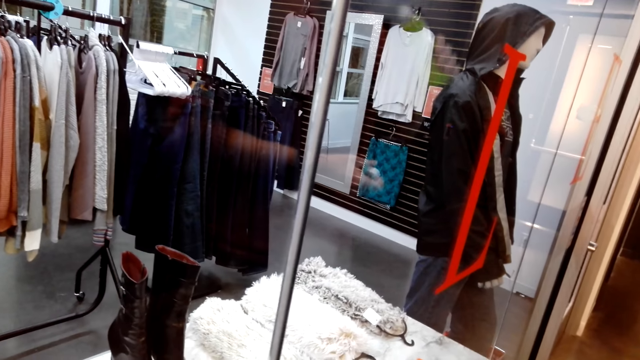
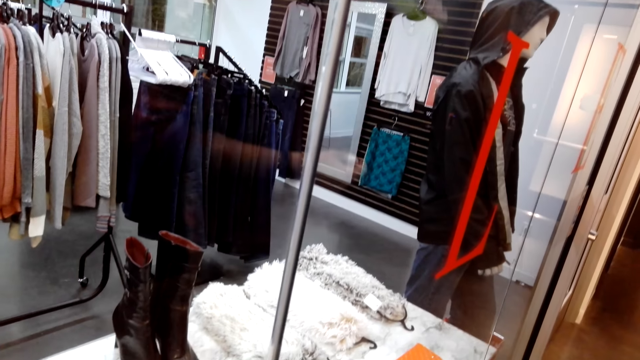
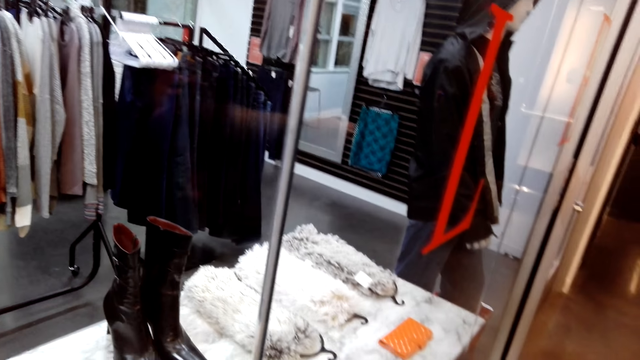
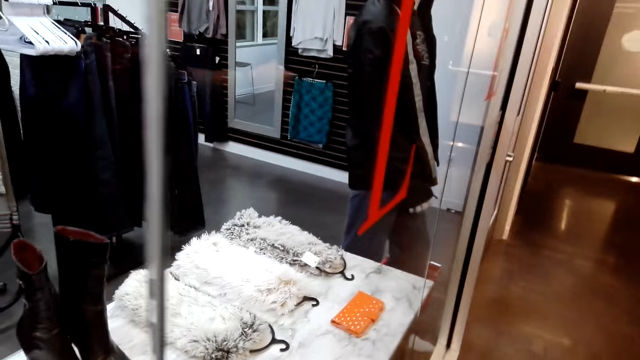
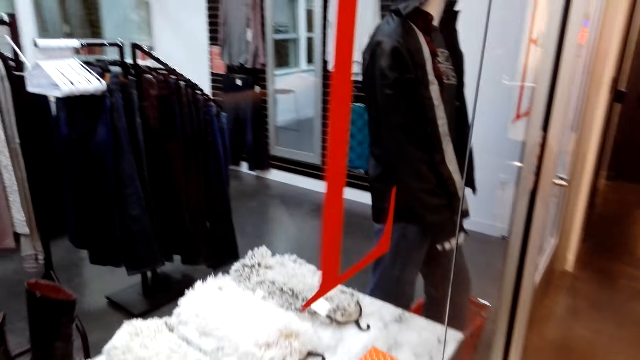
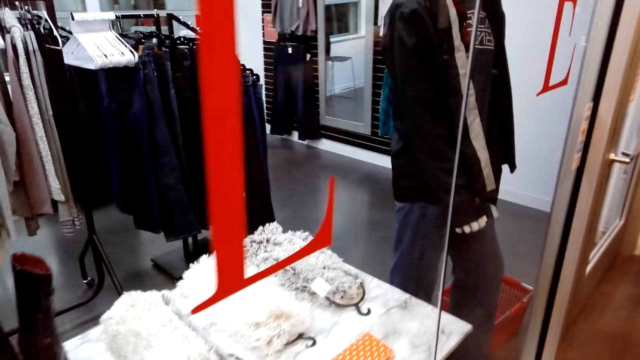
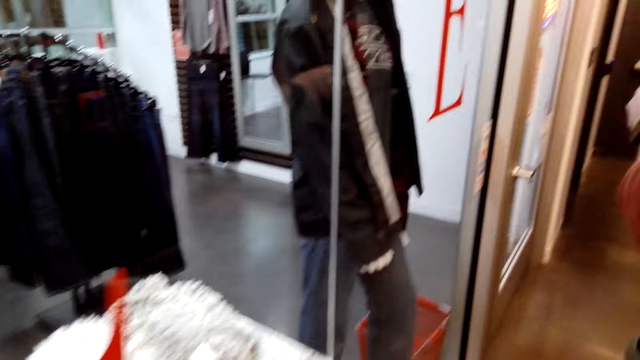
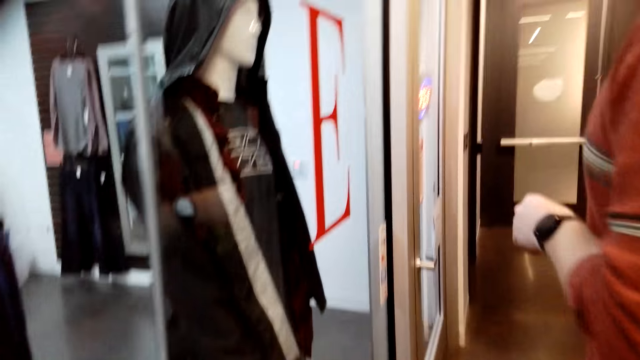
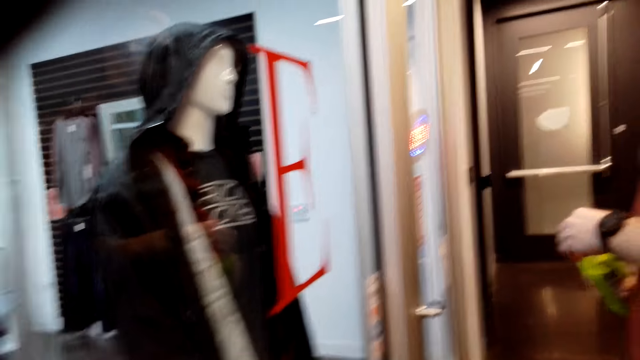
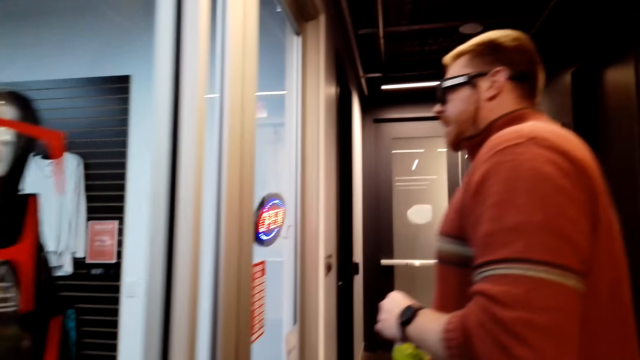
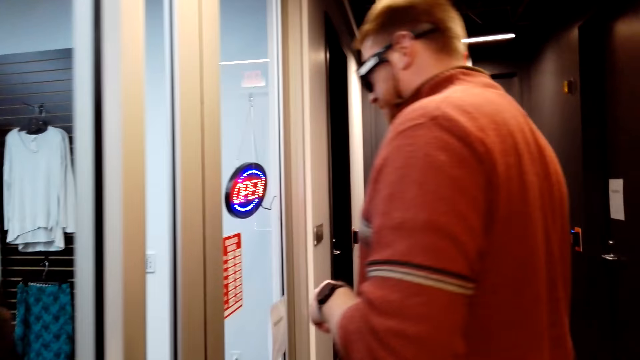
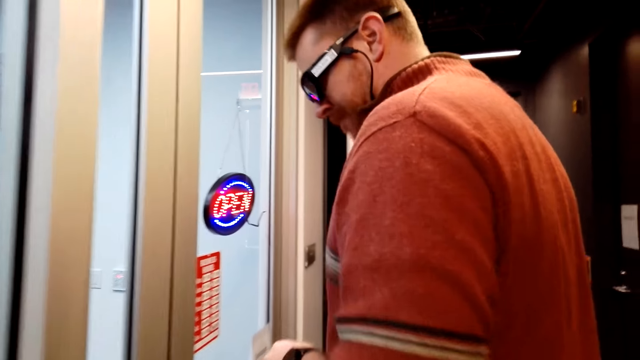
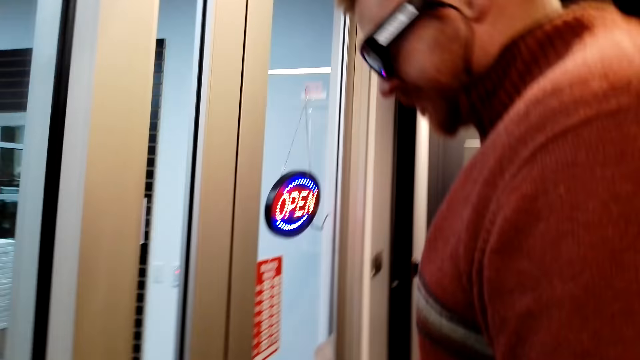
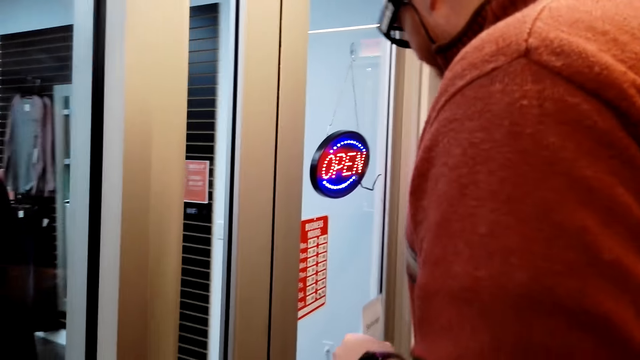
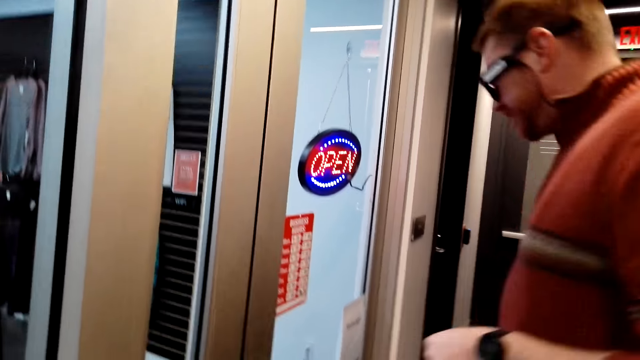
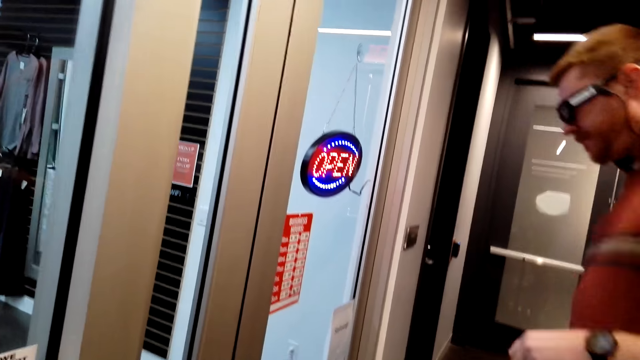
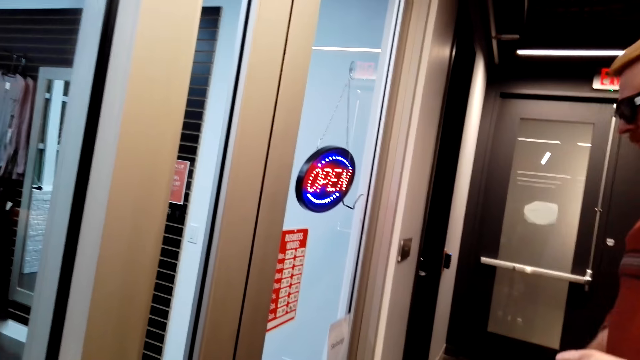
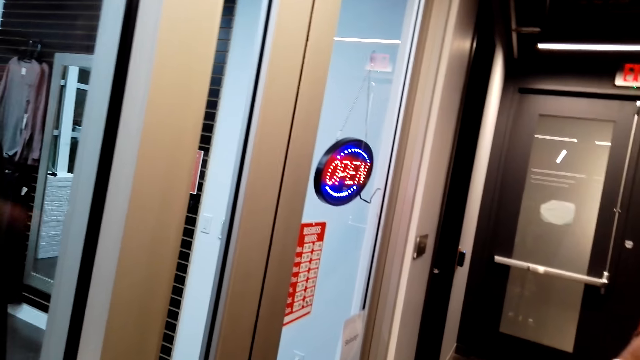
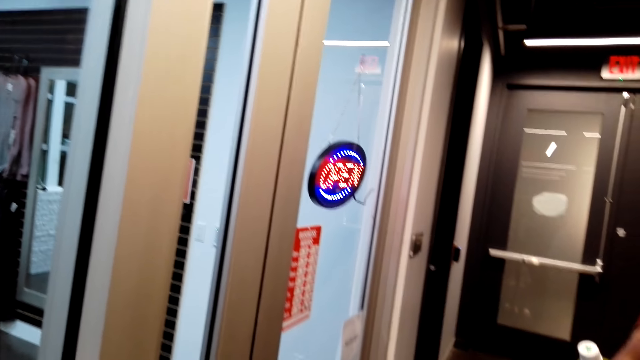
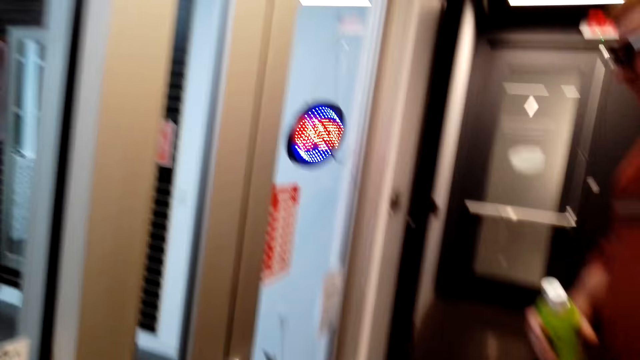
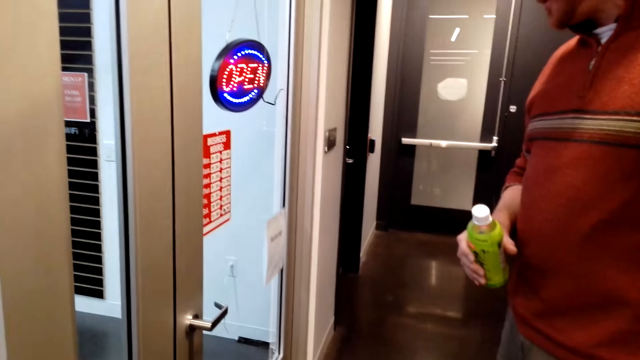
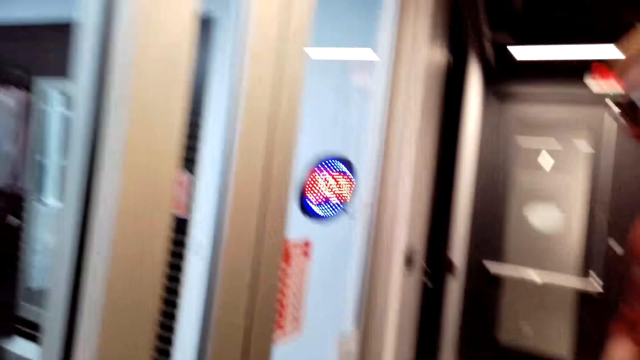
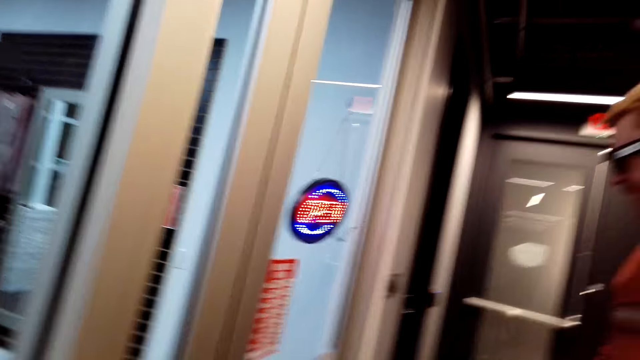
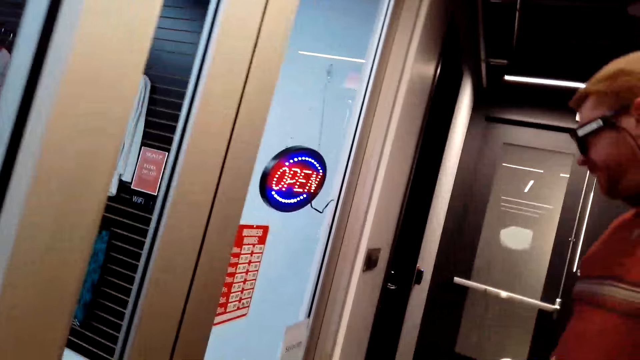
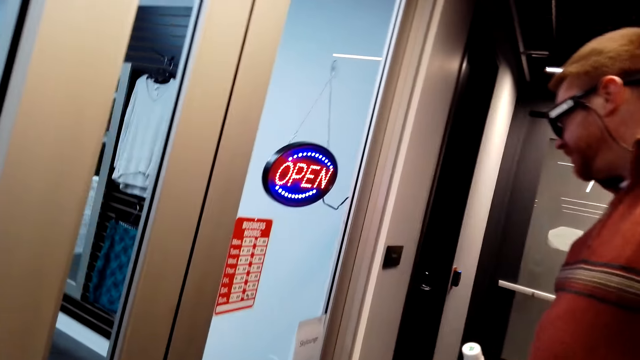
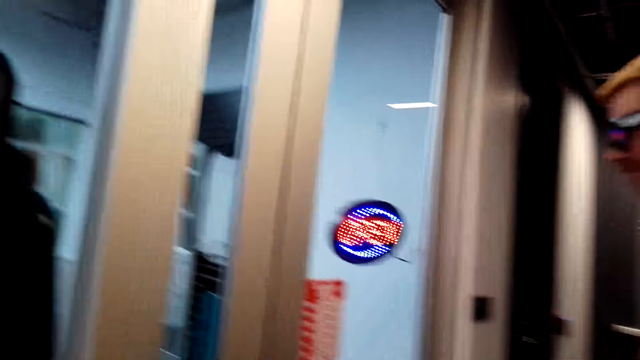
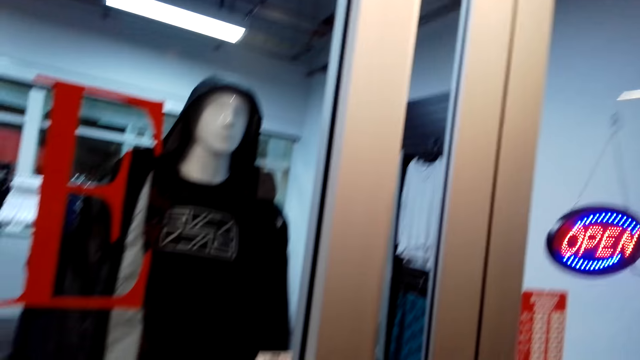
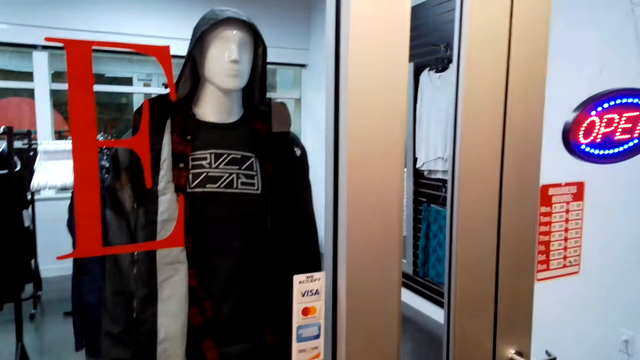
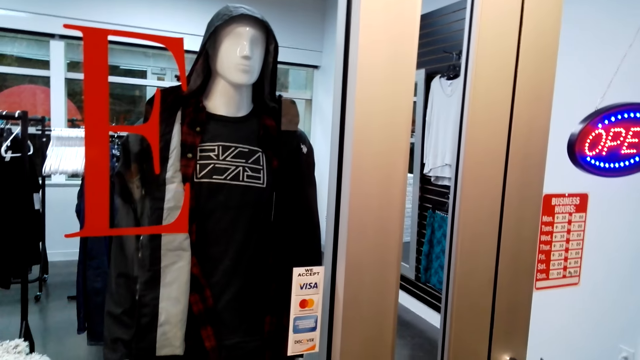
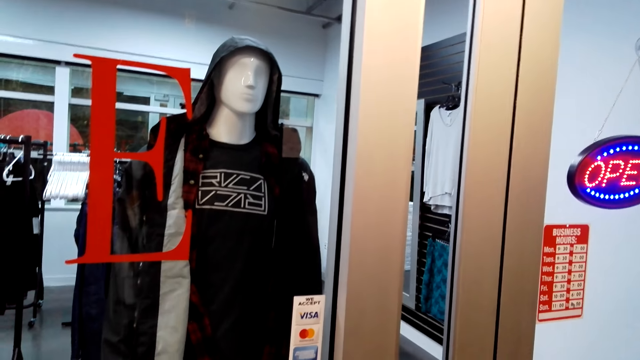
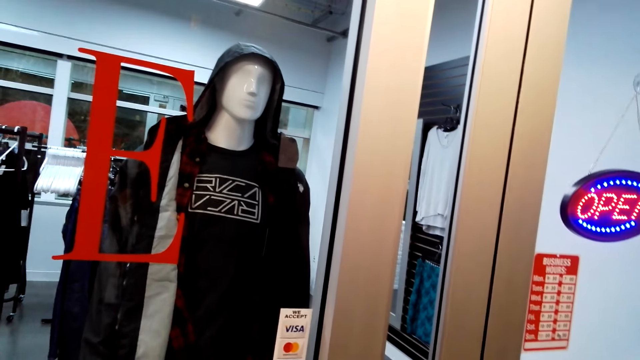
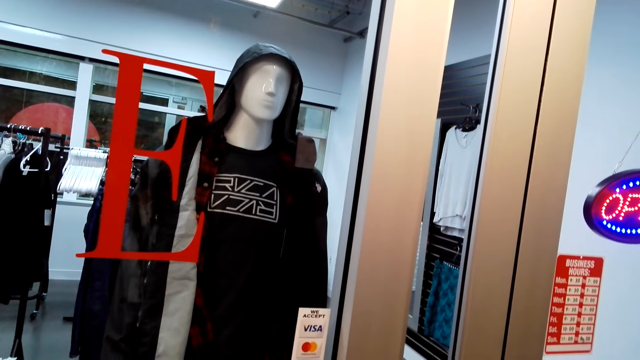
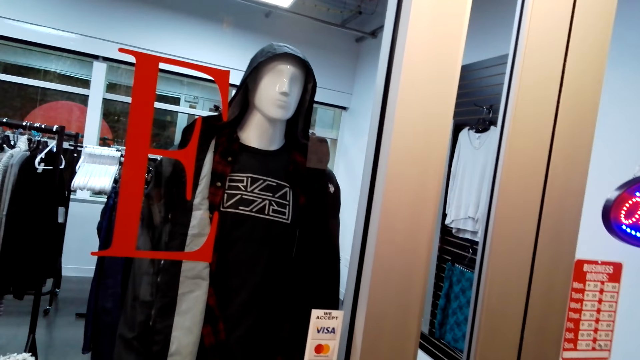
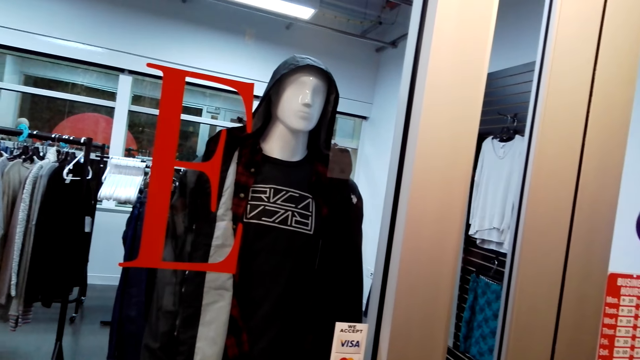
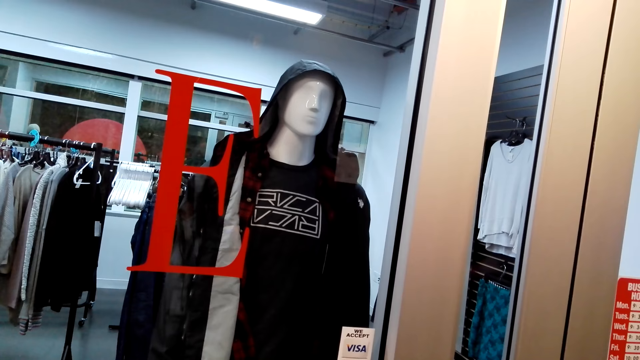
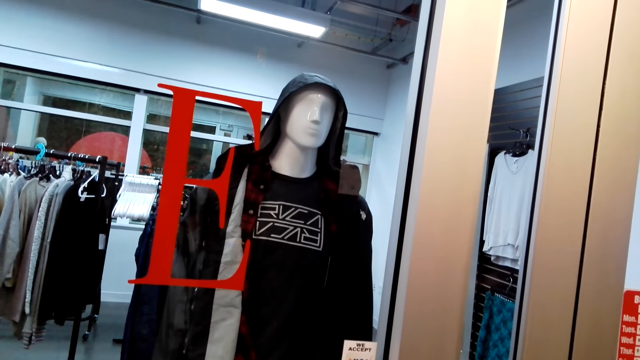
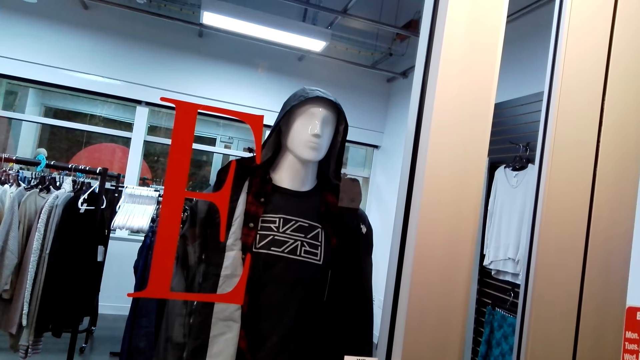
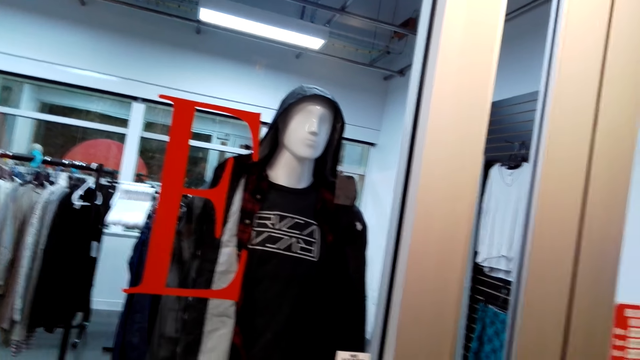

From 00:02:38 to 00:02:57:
The camera wearer walks on the path. A man walks toward a door. The man covers a bottle with a lid. The man stands beside the door. The man steps away from the door. The man holds the bottle. The camera wearer looks around a store.
